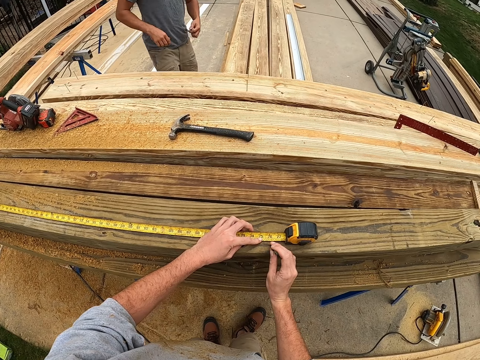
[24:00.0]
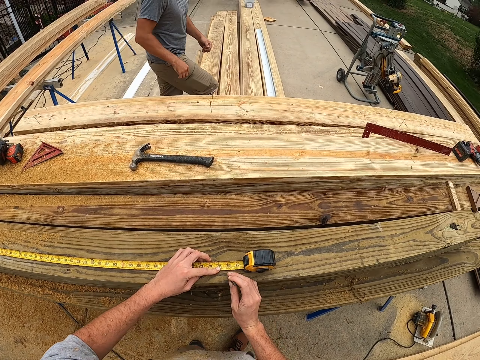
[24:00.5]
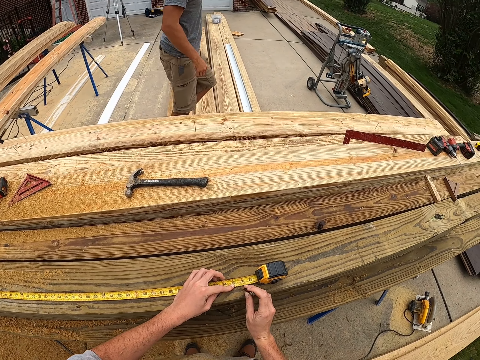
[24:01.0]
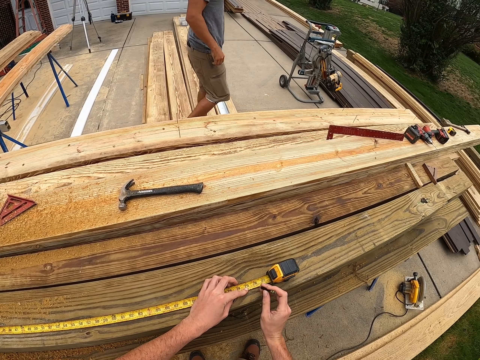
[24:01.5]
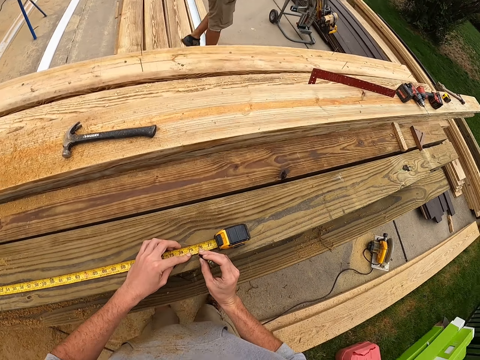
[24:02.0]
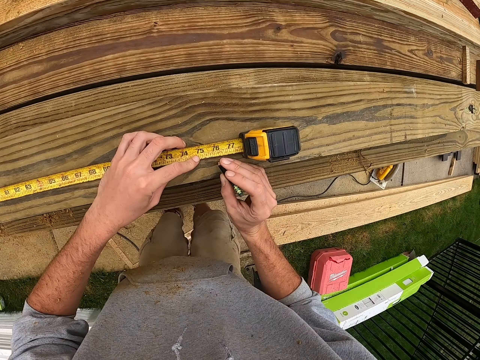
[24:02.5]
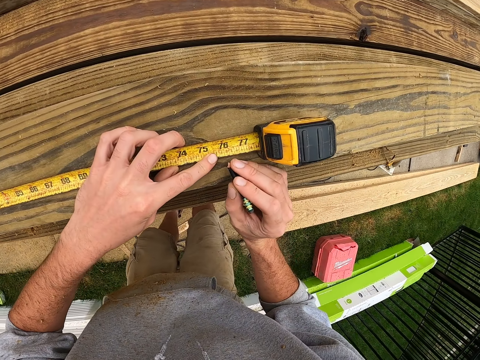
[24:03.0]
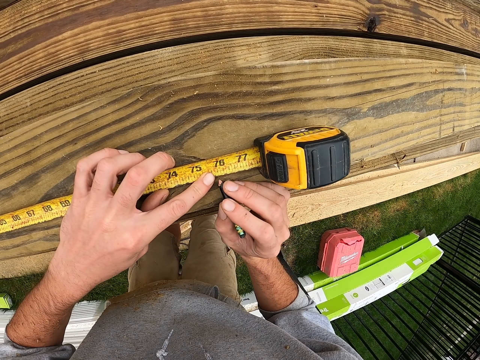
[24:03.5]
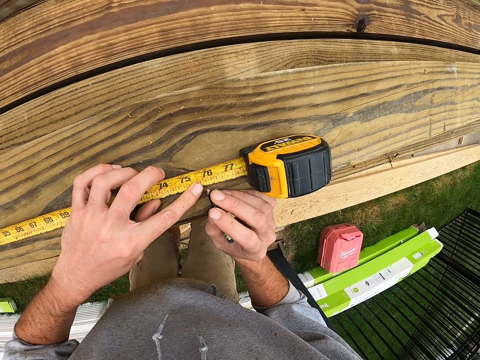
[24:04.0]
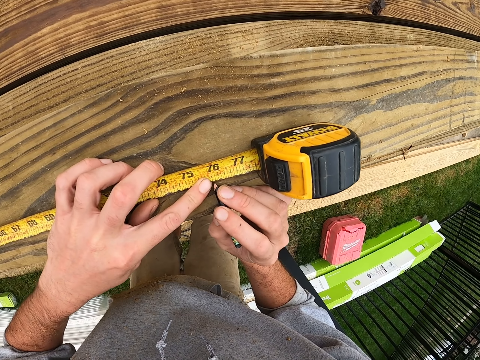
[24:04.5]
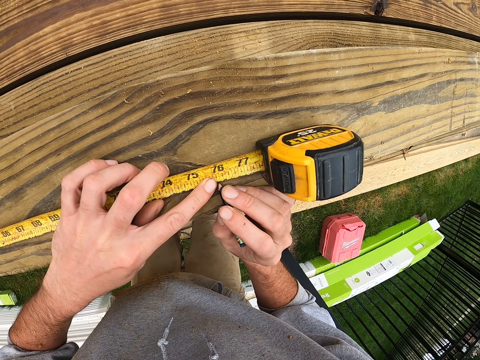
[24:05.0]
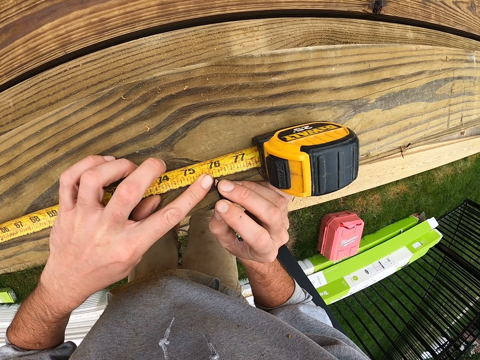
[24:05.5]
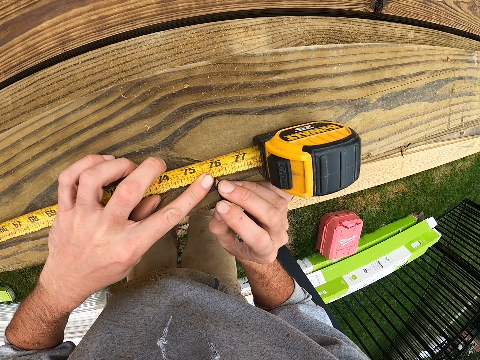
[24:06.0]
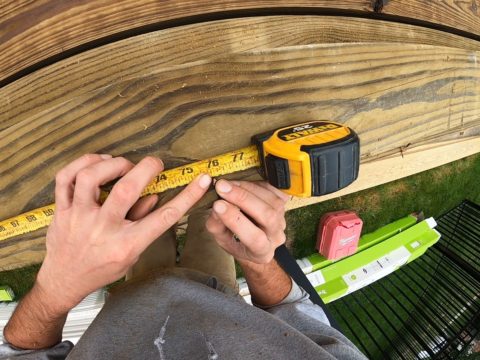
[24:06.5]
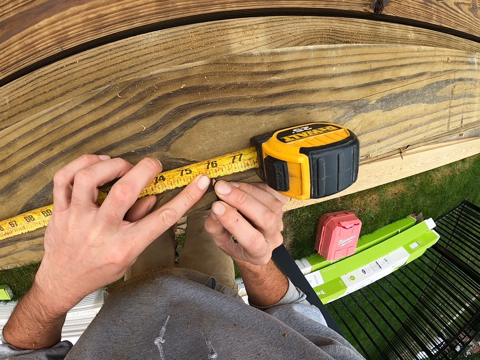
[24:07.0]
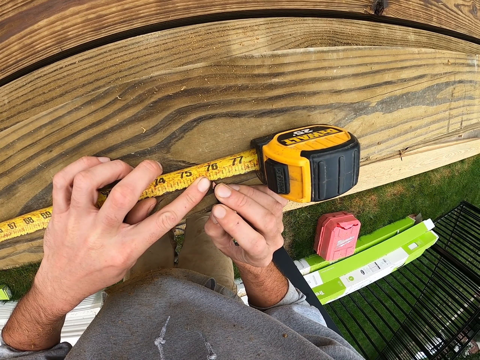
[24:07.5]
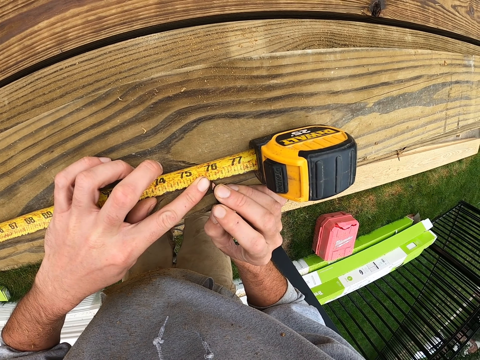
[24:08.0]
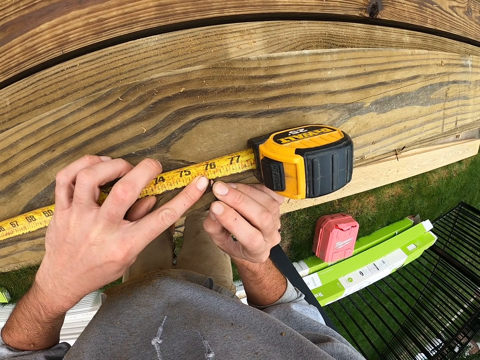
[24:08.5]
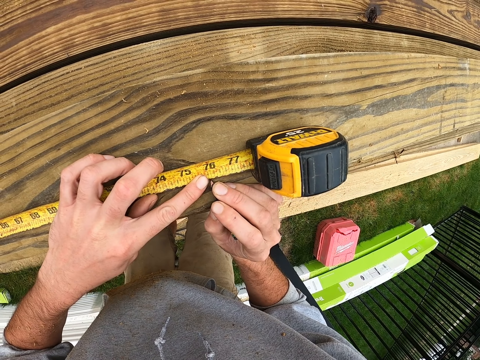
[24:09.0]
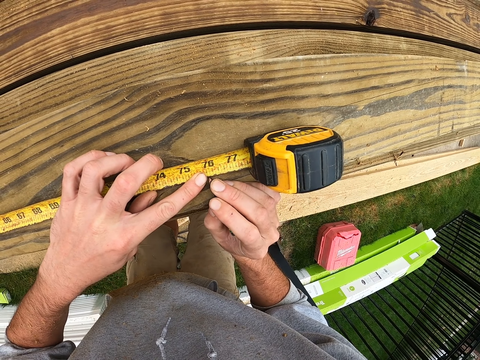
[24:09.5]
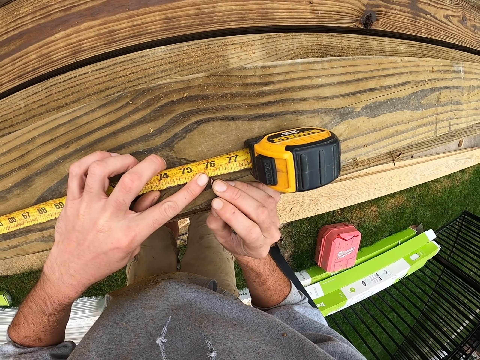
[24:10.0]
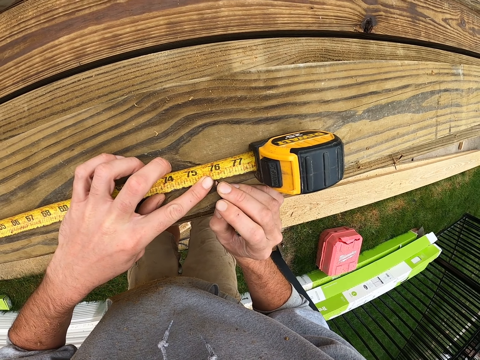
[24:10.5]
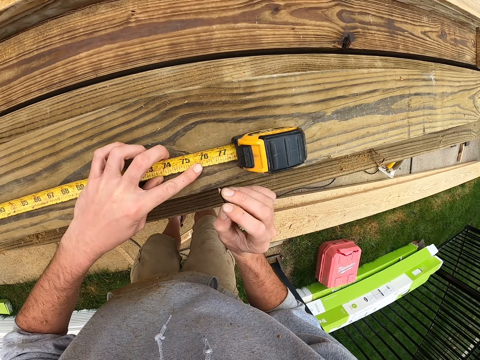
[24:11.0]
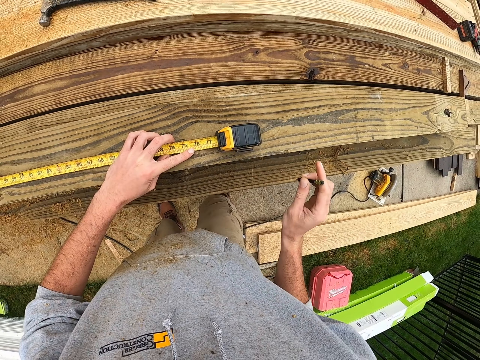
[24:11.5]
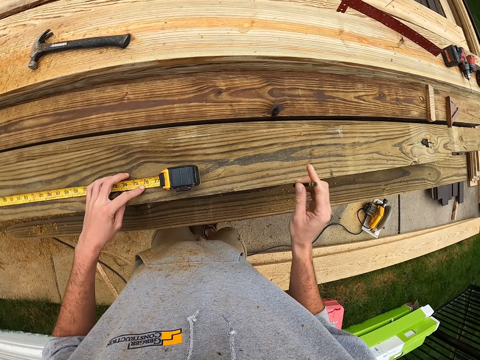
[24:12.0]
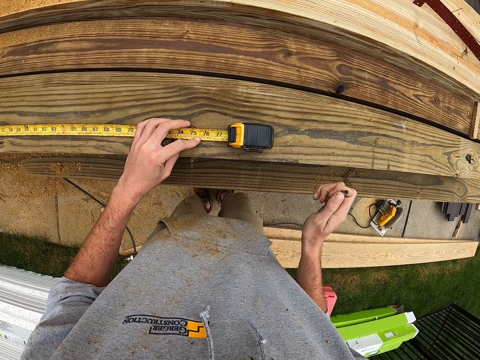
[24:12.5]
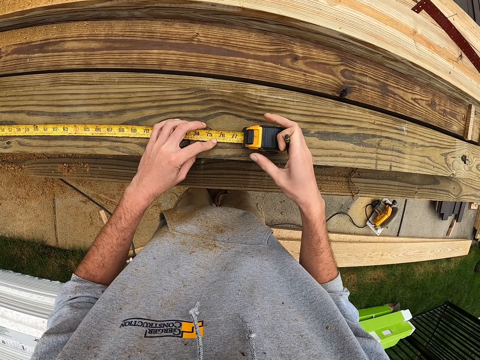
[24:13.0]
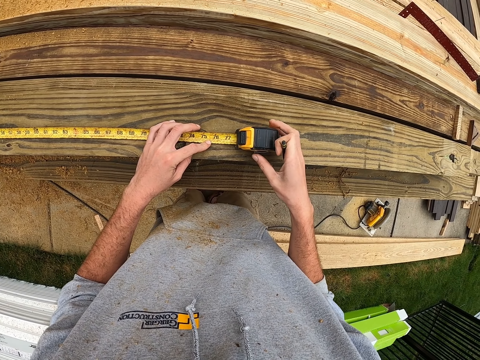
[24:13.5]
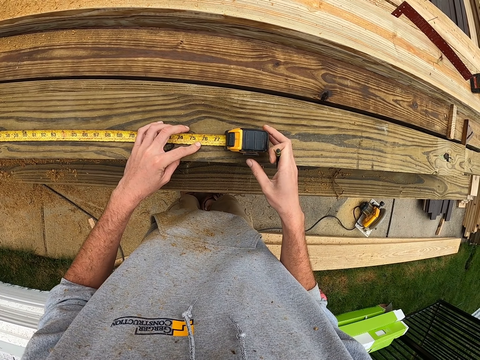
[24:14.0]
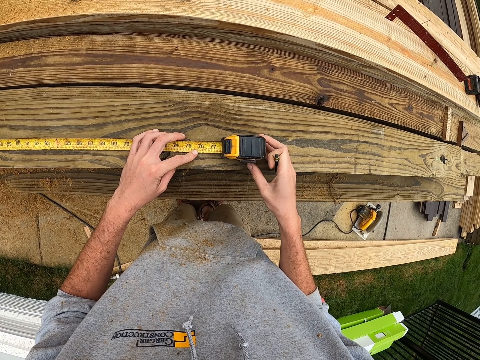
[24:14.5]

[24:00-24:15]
The camera wearer marks the lumber with a pen.

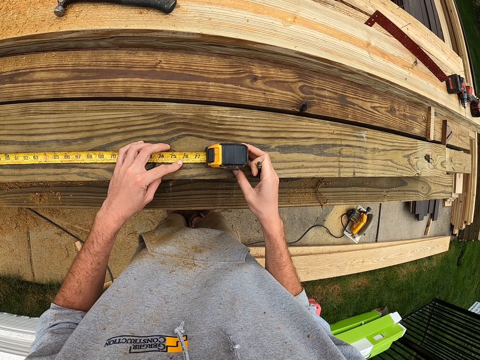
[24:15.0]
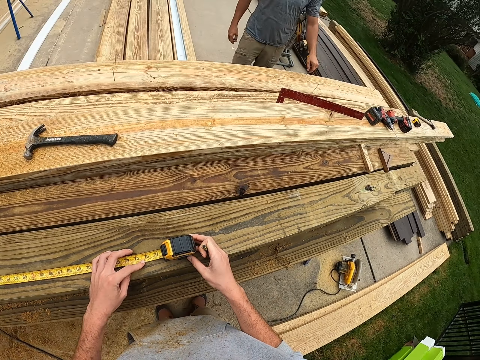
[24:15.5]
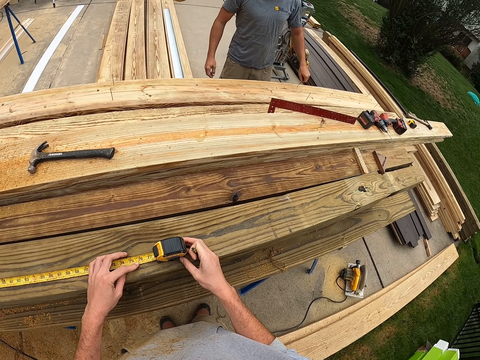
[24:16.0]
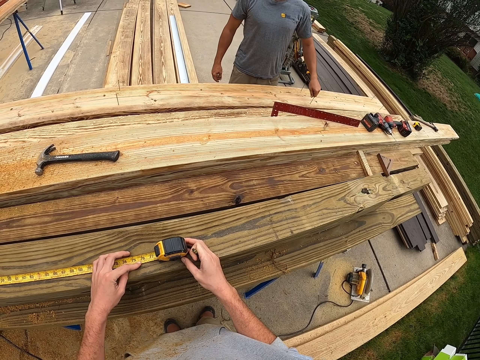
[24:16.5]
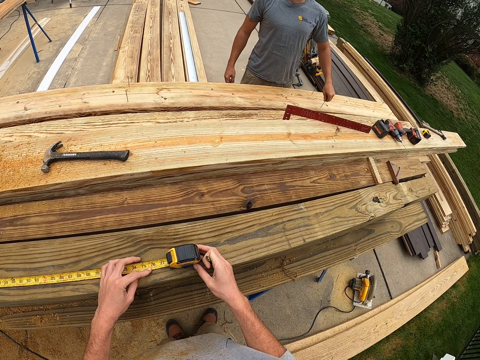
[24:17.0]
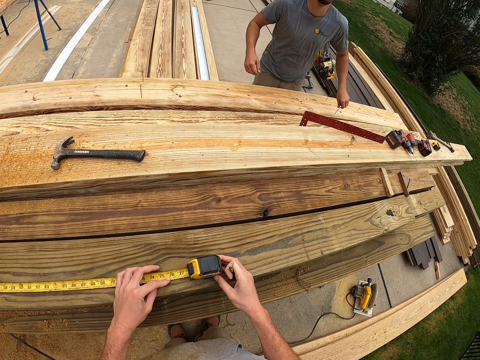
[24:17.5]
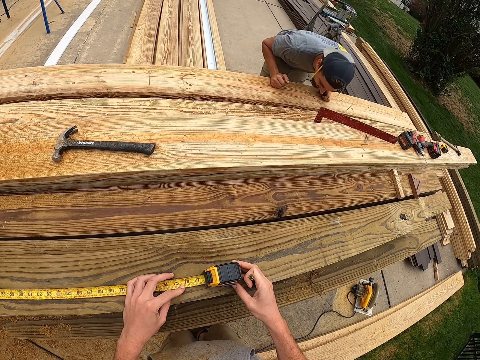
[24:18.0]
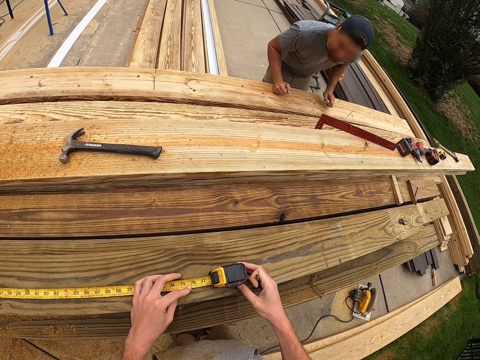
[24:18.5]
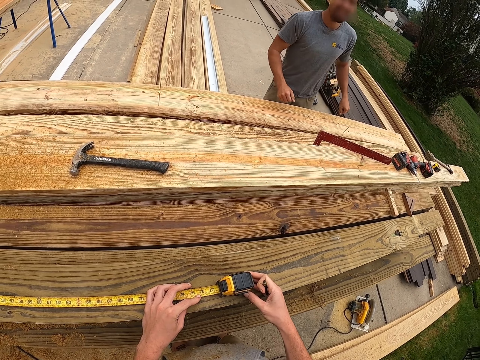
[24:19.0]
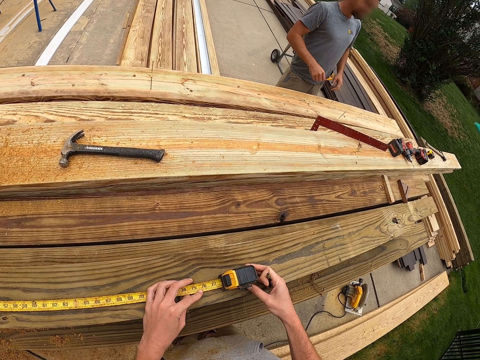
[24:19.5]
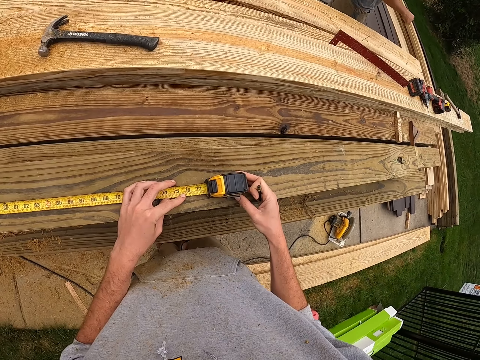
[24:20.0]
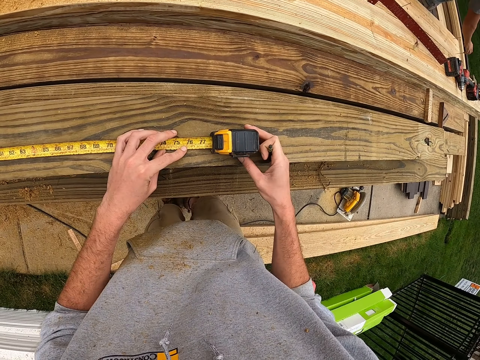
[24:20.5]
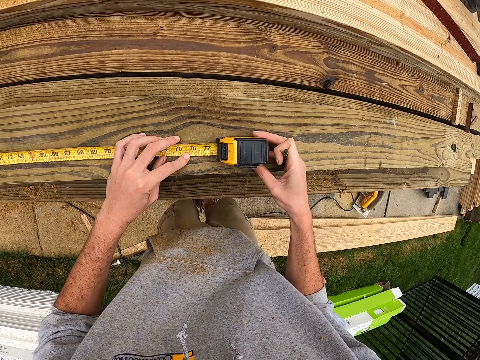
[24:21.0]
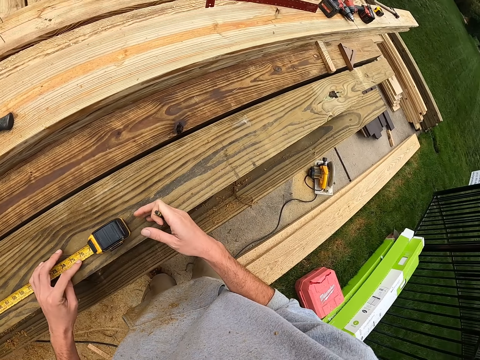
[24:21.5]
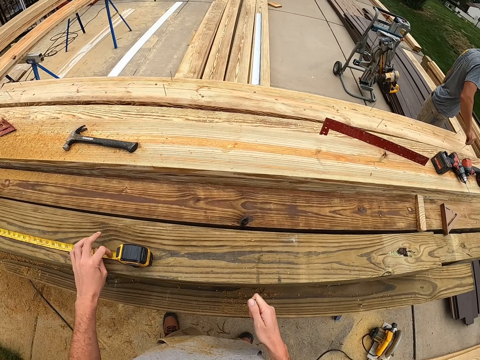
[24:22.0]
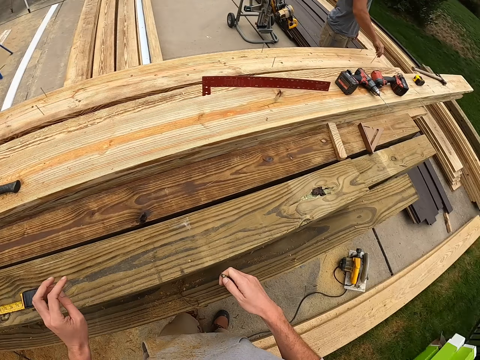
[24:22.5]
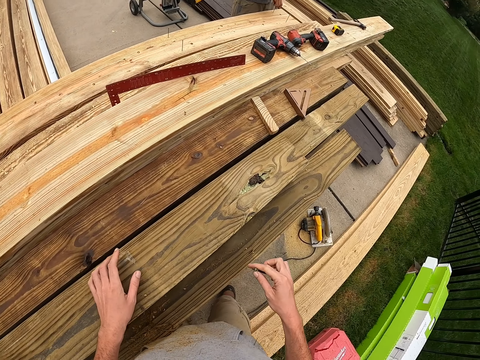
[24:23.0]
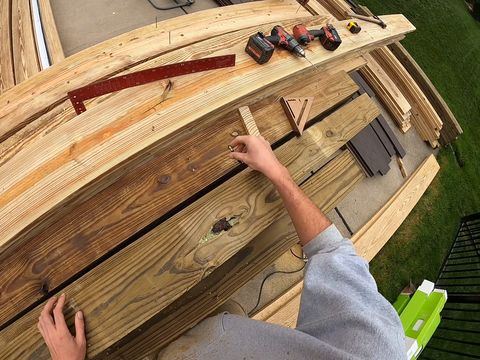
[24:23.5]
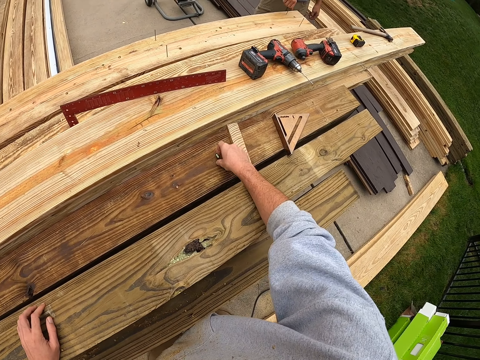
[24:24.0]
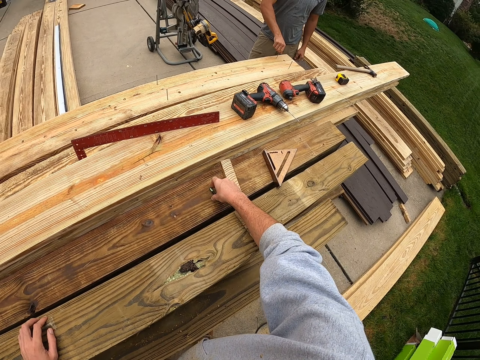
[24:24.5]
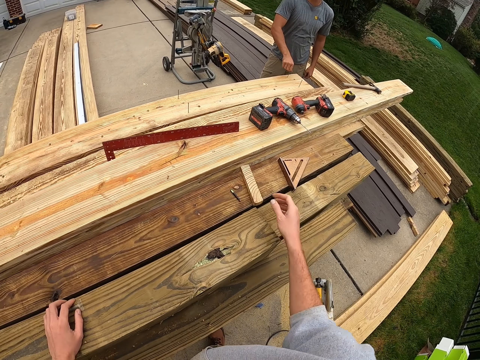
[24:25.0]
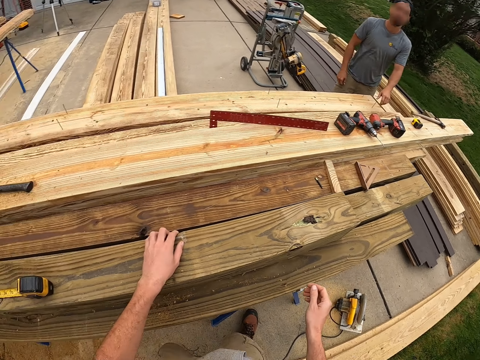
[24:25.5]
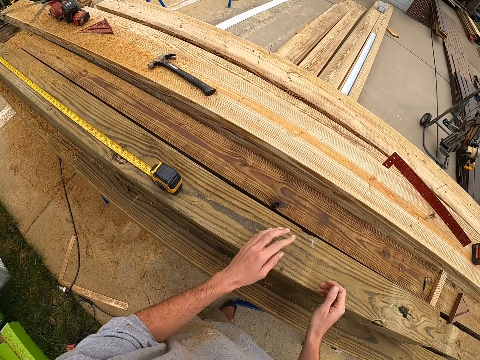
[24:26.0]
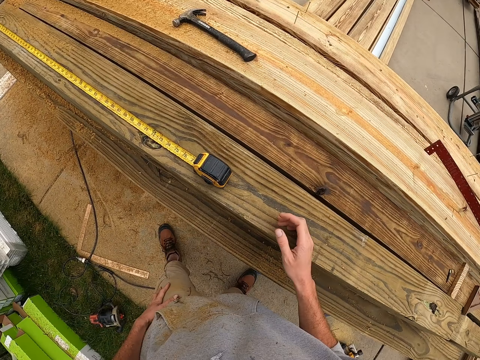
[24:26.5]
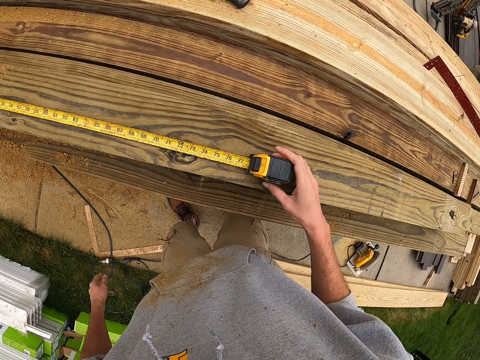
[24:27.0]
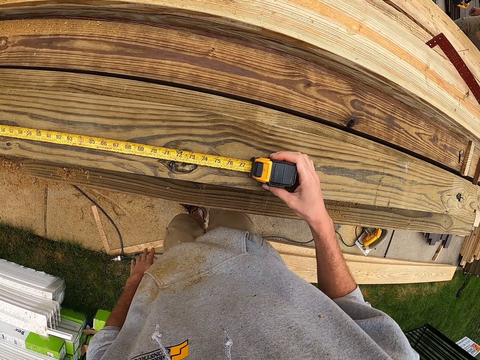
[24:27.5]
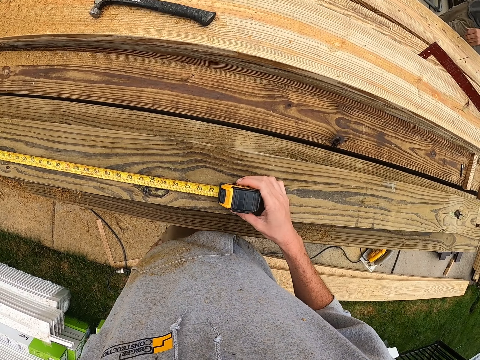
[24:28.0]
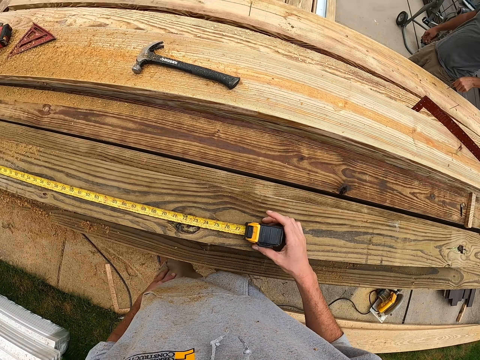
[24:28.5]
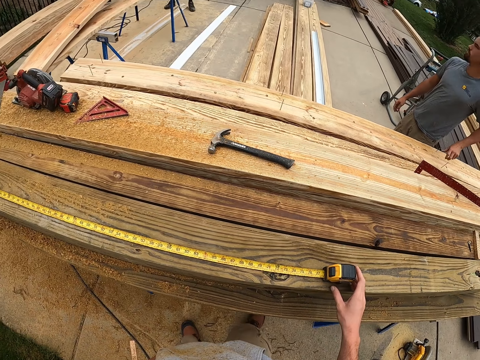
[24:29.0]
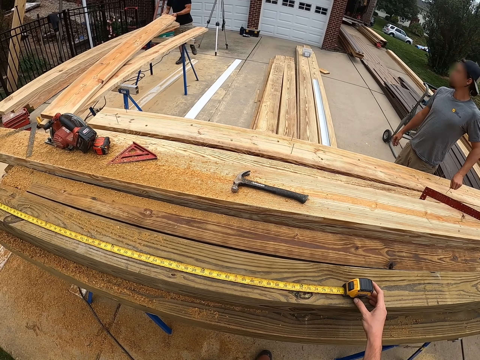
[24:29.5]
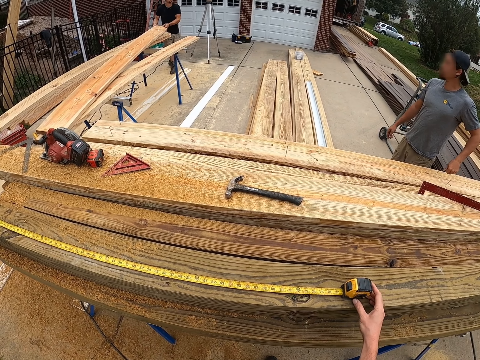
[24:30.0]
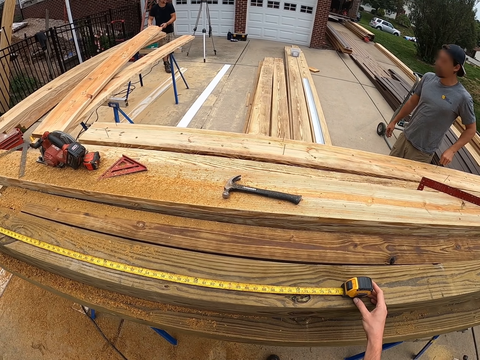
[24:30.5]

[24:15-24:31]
The camera wearer puts down the pencil on his right hand.
